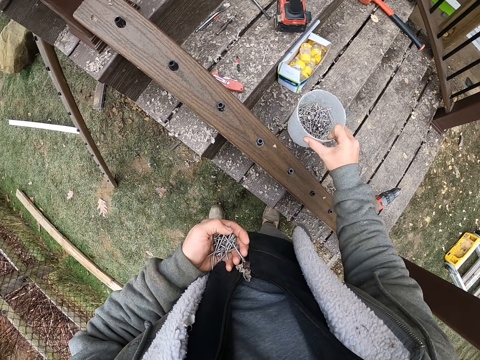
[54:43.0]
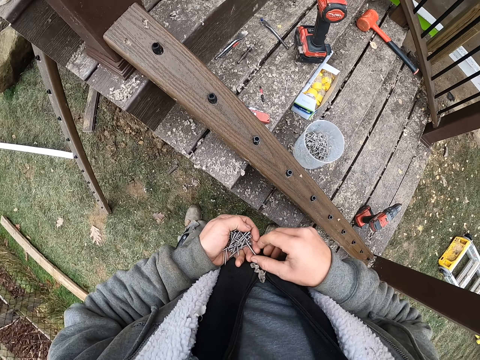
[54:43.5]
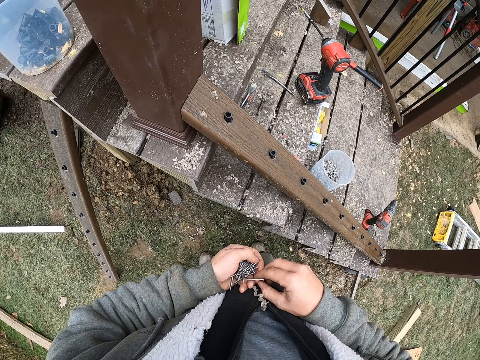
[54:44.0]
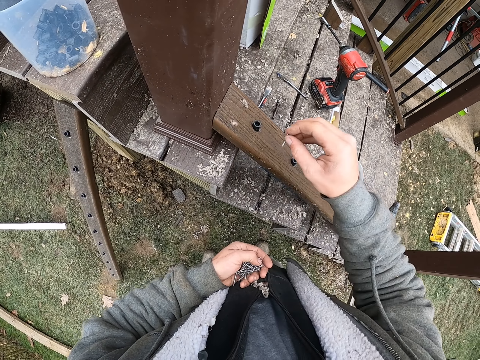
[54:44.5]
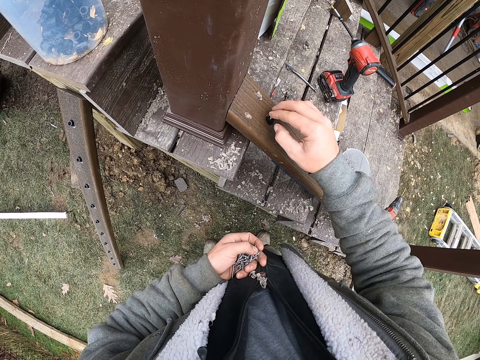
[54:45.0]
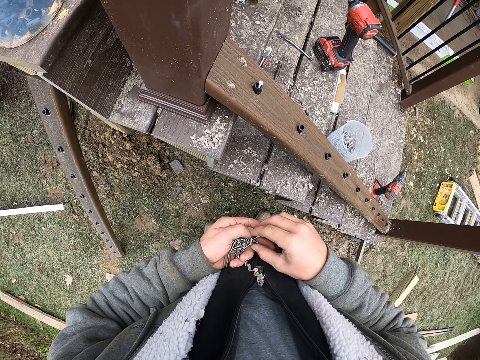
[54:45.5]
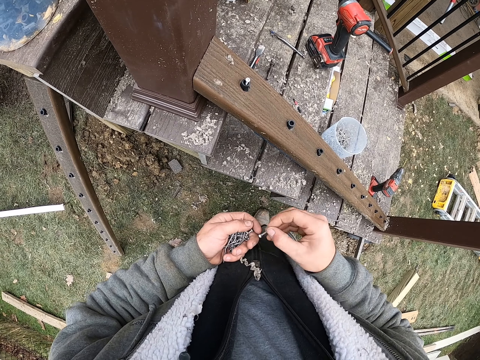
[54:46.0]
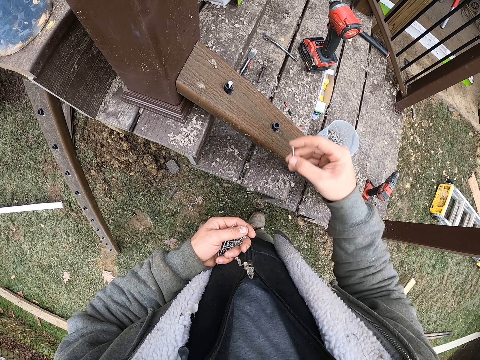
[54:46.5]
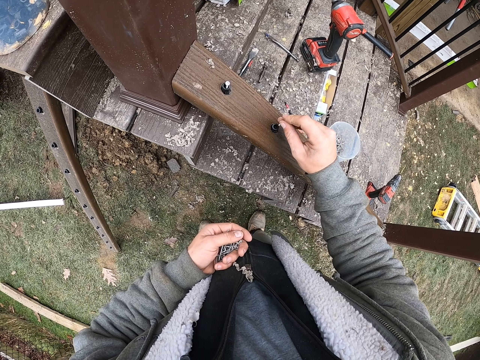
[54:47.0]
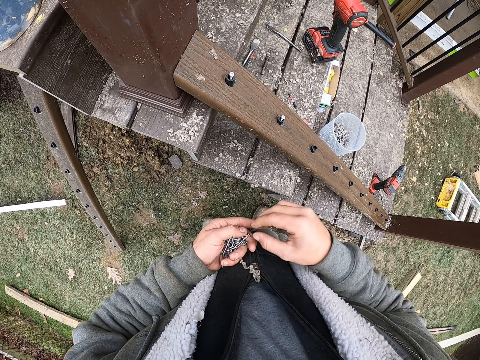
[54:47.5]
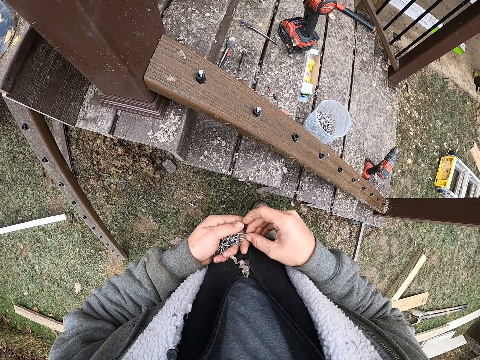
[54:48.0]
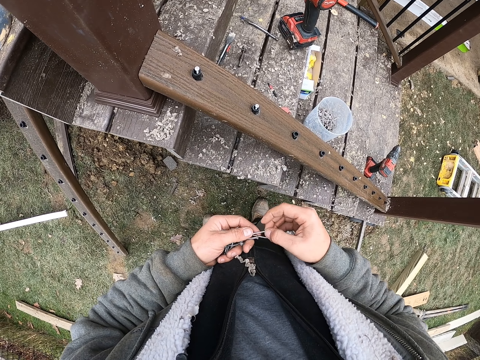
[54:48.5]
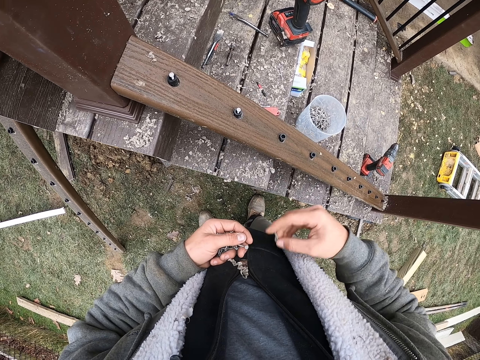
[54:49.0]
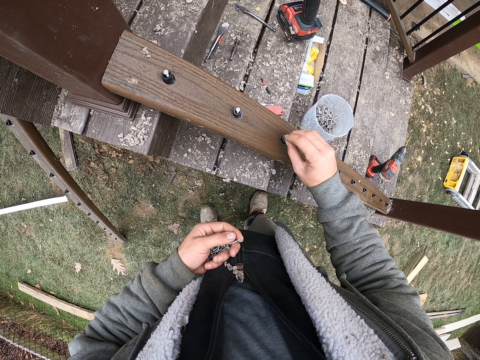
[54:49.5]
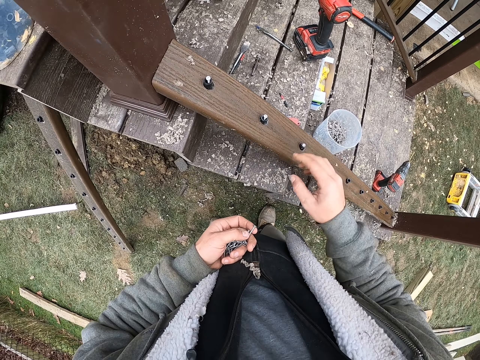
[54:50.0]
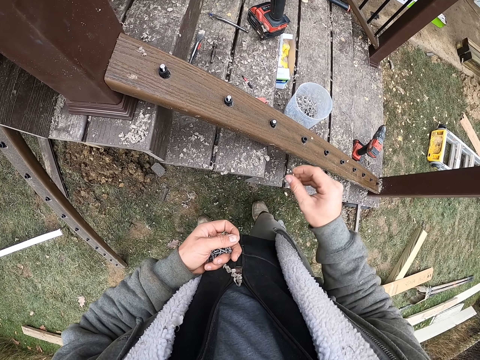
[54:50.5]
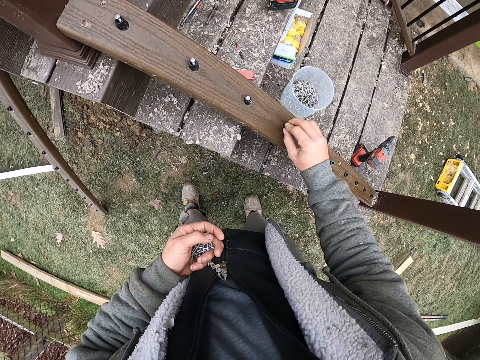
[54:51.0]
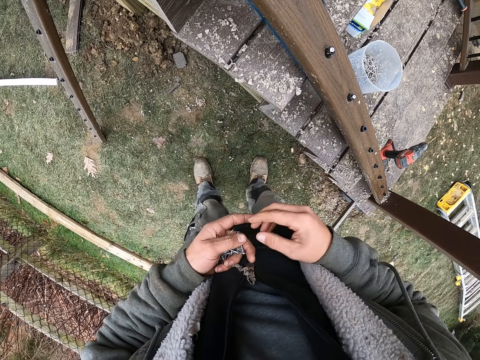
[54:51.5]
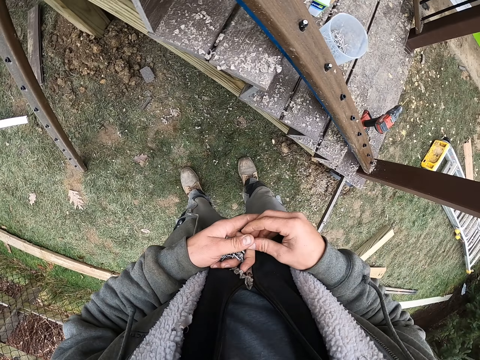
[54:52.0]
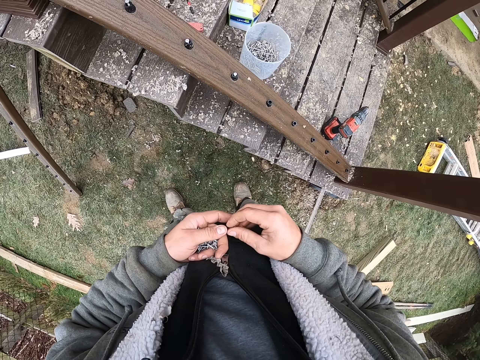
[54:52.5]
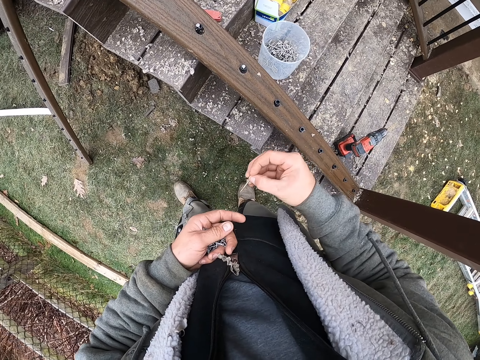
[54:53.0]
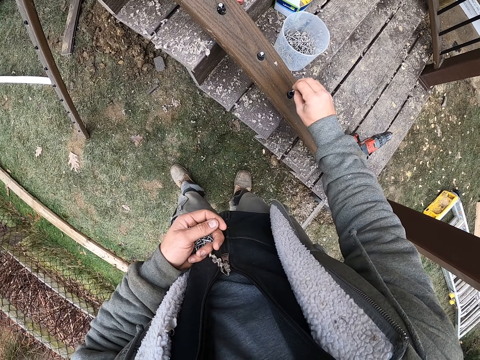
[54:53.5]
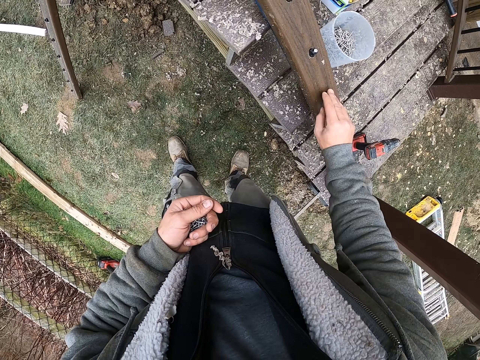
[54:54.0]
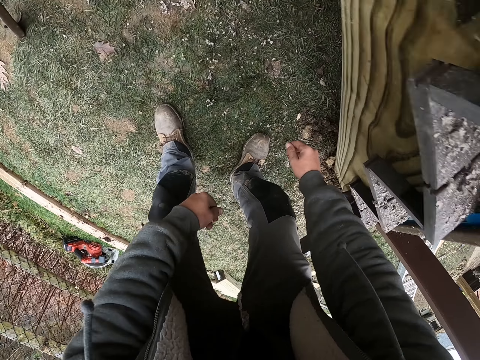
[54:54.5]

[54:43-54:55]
The camera wearer puts down the can with the screw. They insert a nail into the depth stops repeatedly.

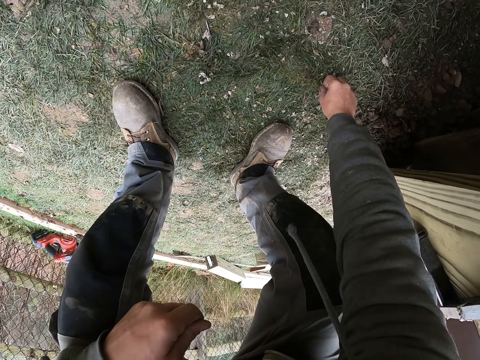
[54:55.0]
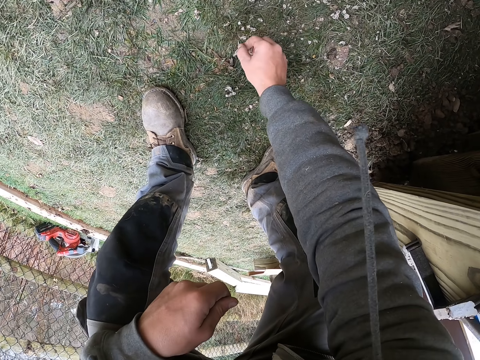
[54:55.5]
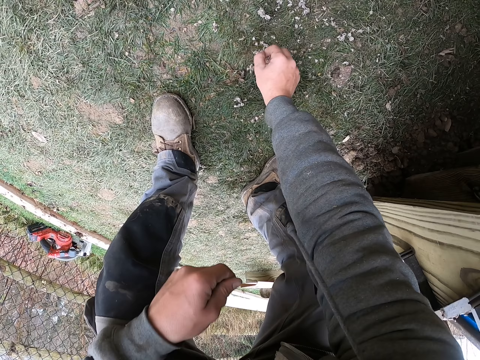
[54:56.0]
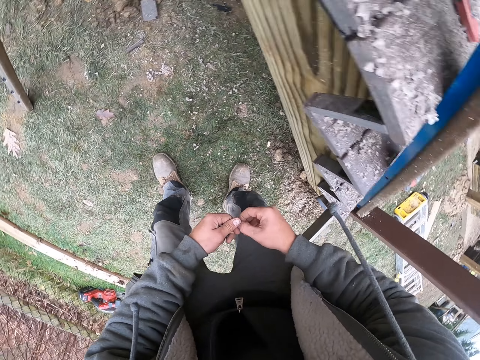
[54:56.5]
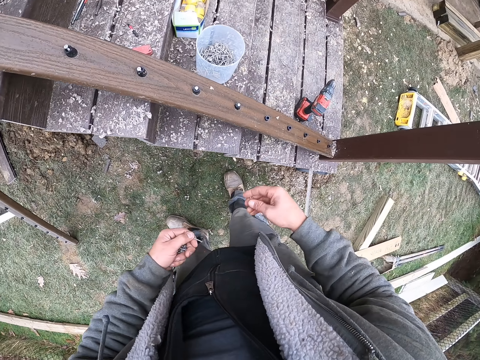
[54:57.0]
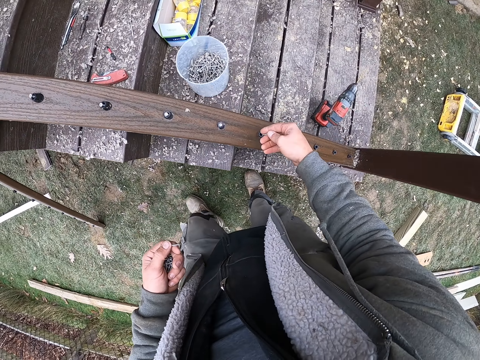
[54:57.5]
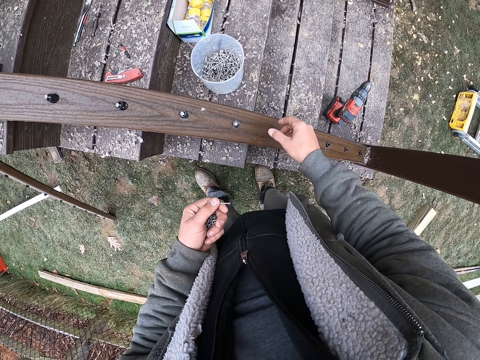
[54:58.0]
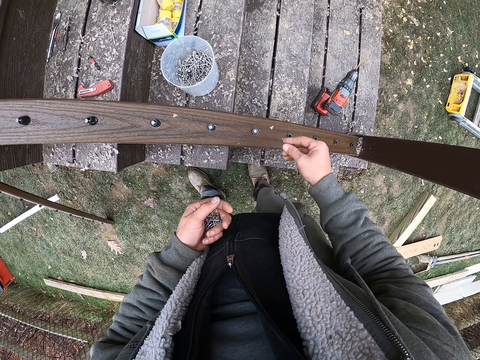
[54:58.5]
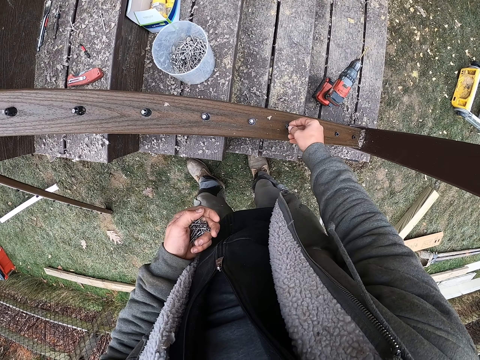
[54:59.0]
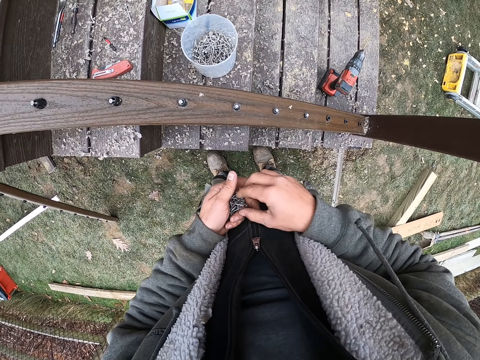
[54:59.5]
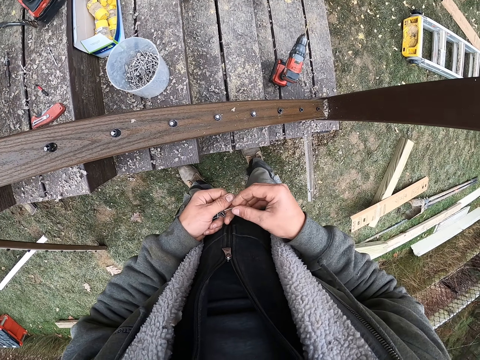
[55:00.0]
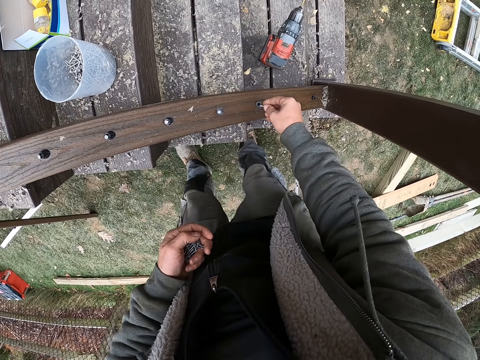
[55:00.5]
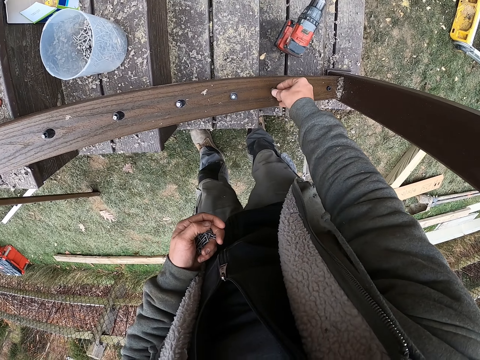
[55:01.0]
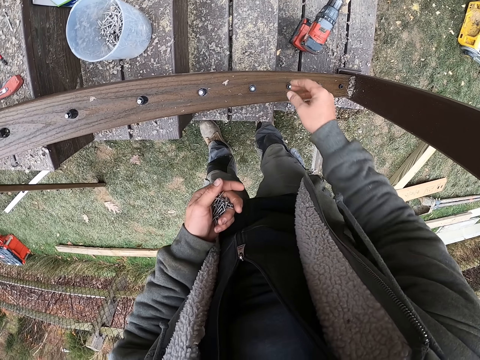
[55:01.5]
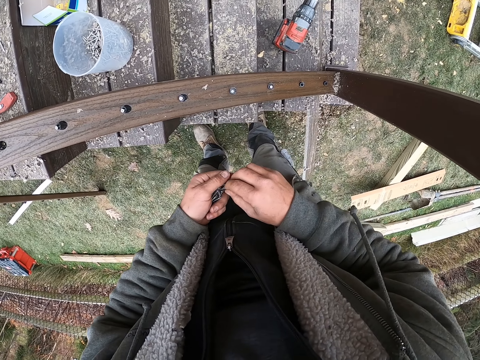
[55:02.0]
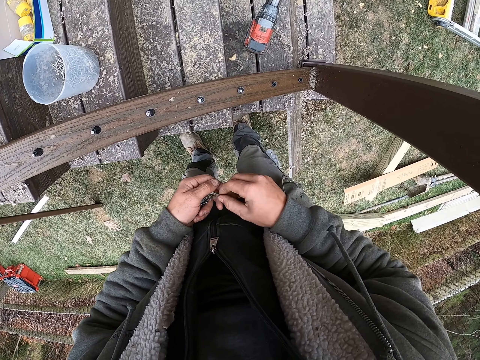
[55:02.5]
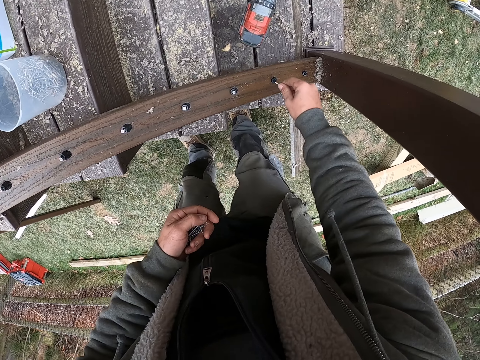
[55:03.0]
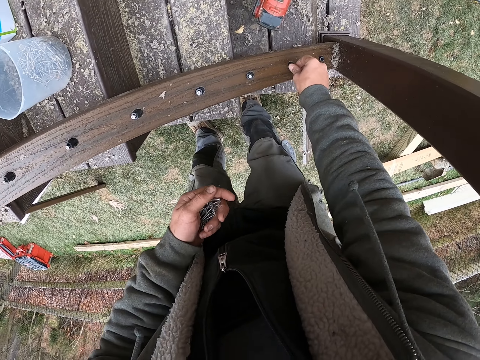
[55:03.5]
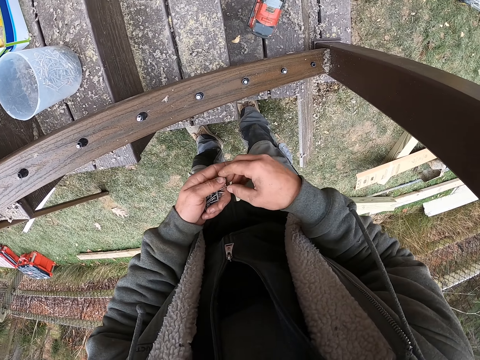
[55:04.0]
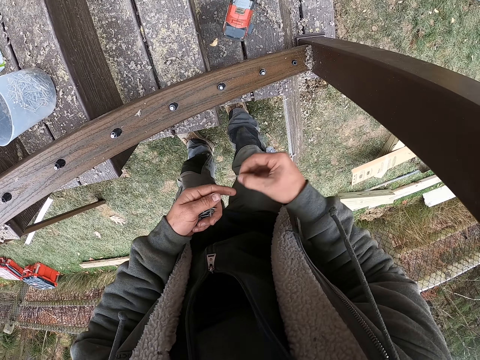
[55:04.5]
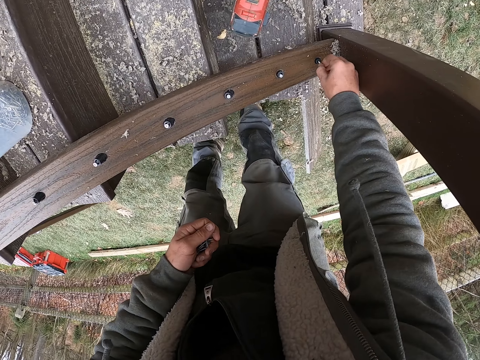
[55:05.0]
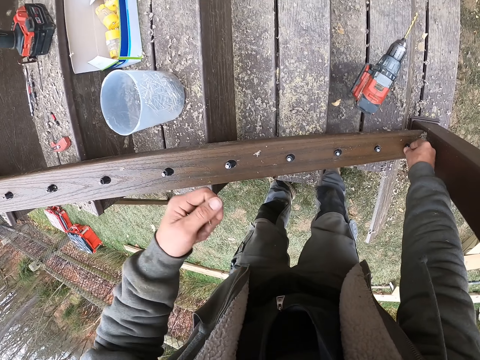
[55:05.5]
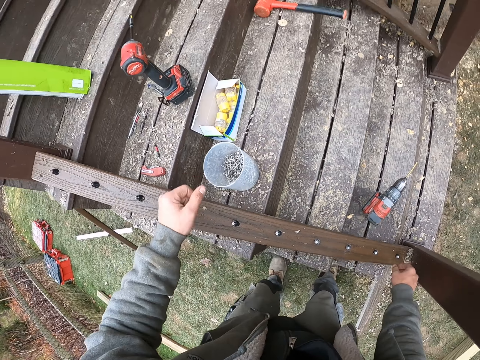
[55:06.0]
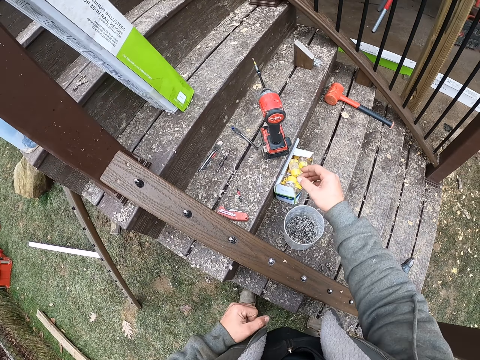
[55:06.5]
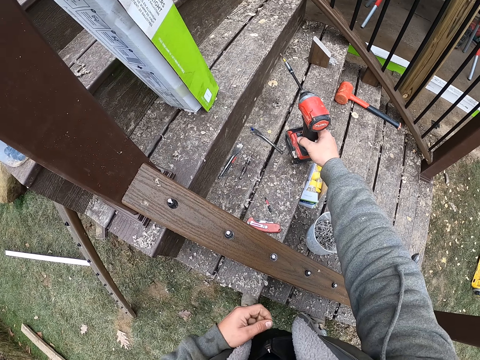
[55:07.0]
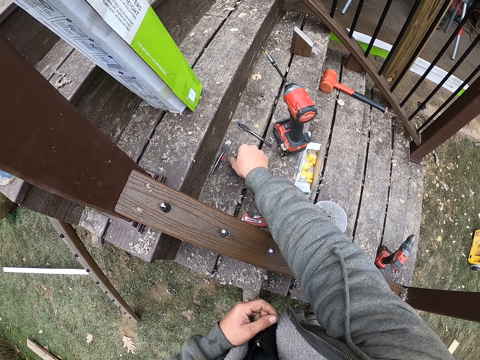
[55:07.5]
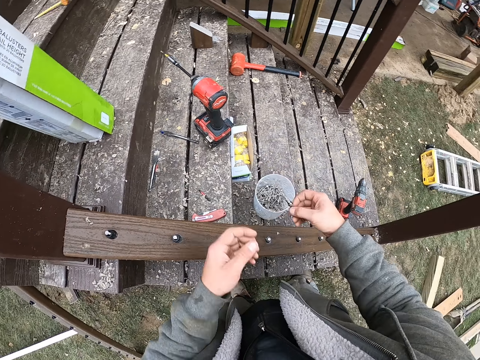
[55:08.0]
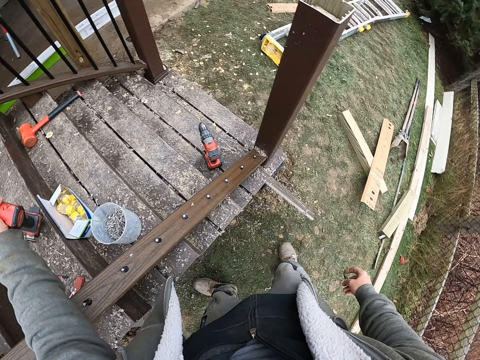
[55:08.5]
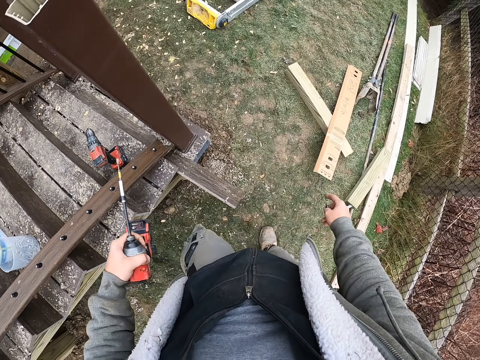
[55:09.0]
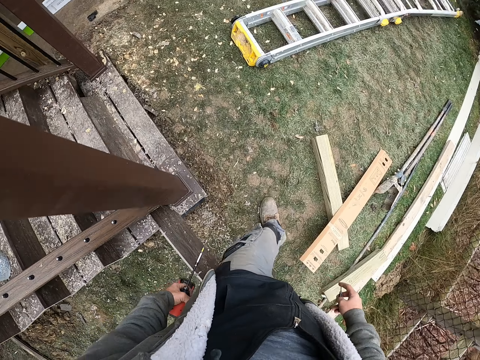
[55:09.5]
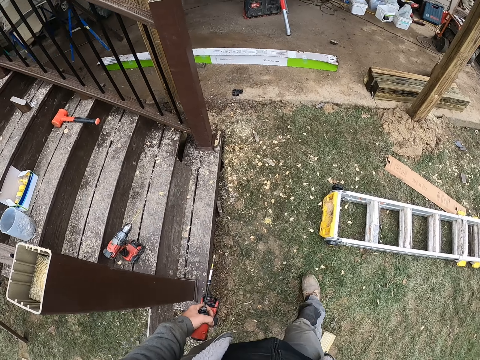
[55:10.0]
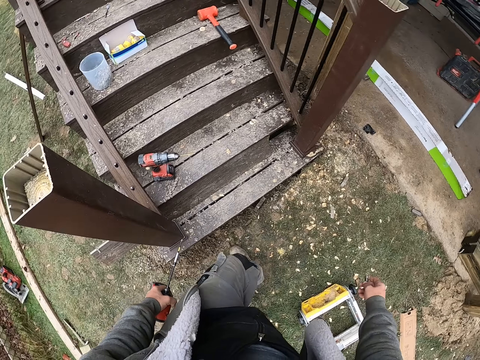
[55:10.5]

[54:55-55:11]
The camera wearer picks up a nail from the ground. They pick up the nail from the ground again. They insert the nail into the depth stops repeatedly. They put the nails back into the tin, pick up the drill, and touch the spade bit. They pick up a nail and pick up the spade bit.
